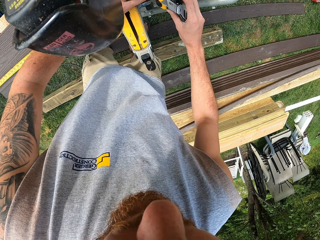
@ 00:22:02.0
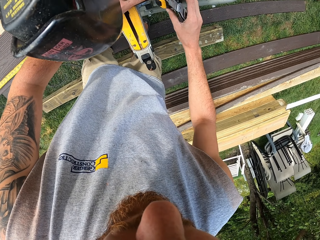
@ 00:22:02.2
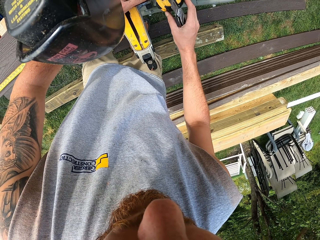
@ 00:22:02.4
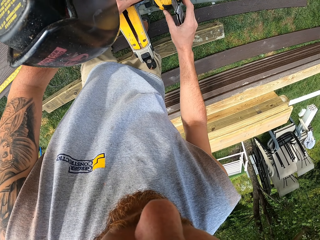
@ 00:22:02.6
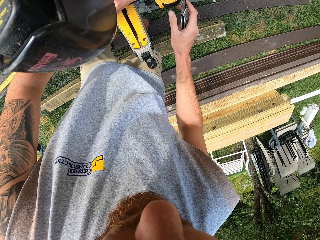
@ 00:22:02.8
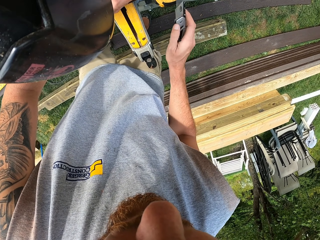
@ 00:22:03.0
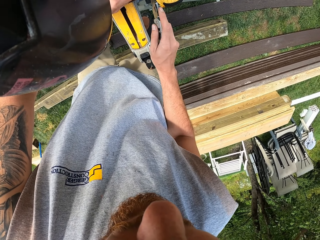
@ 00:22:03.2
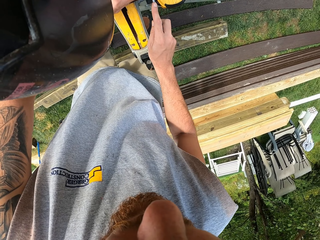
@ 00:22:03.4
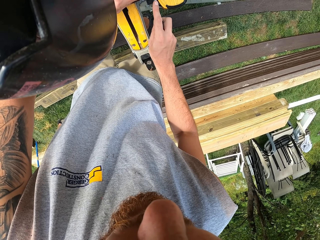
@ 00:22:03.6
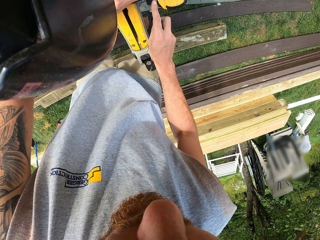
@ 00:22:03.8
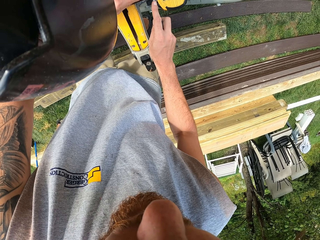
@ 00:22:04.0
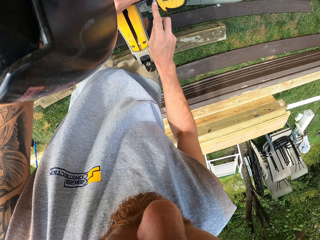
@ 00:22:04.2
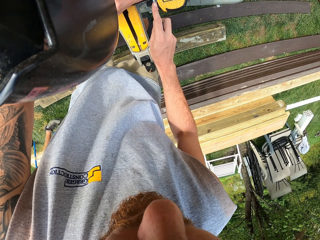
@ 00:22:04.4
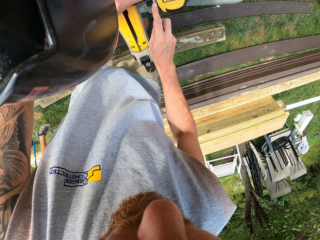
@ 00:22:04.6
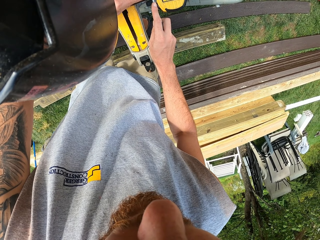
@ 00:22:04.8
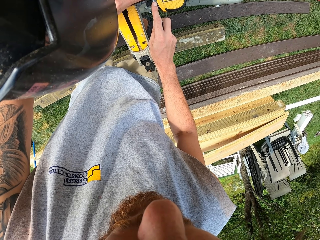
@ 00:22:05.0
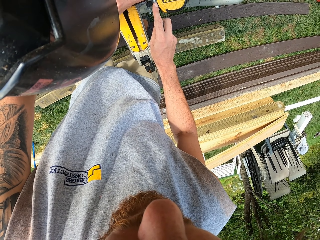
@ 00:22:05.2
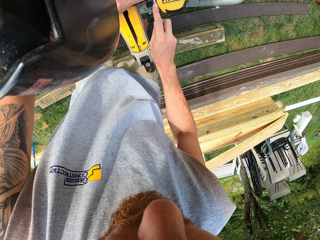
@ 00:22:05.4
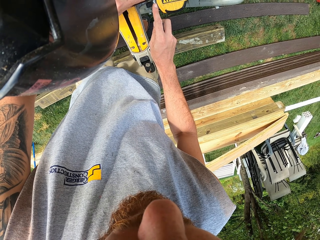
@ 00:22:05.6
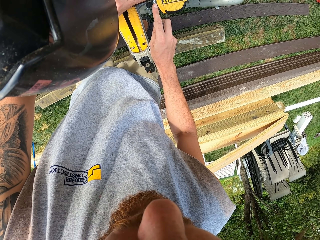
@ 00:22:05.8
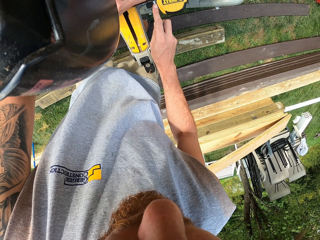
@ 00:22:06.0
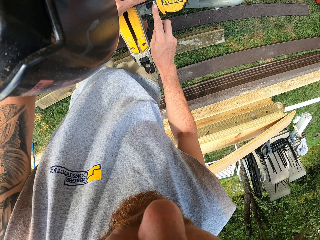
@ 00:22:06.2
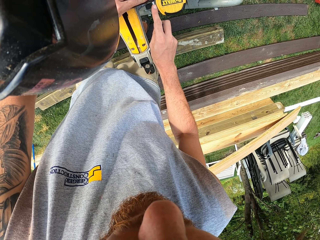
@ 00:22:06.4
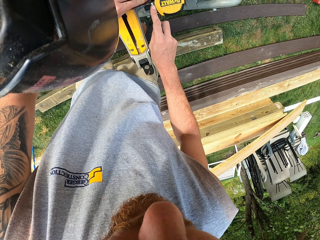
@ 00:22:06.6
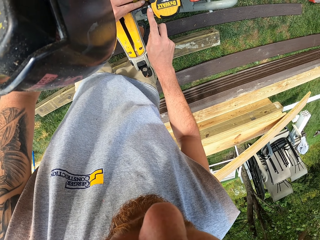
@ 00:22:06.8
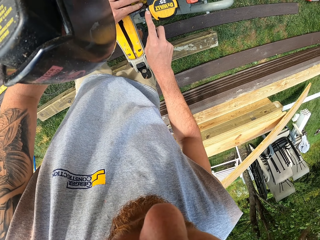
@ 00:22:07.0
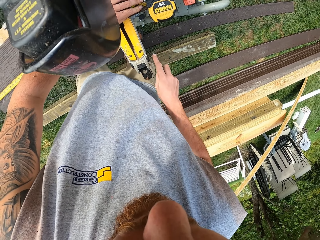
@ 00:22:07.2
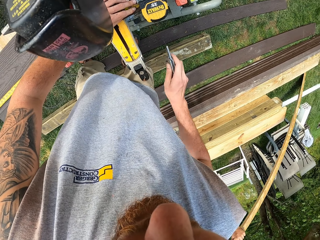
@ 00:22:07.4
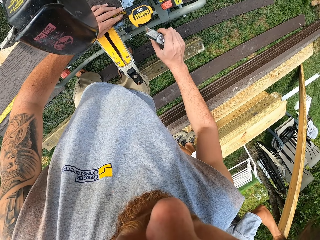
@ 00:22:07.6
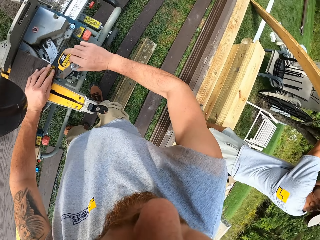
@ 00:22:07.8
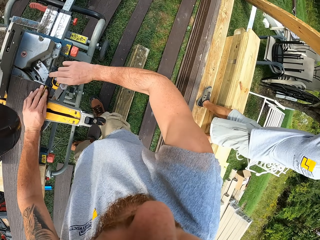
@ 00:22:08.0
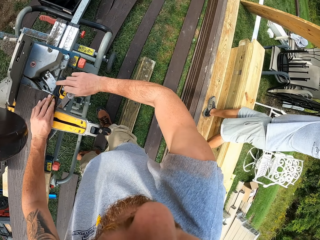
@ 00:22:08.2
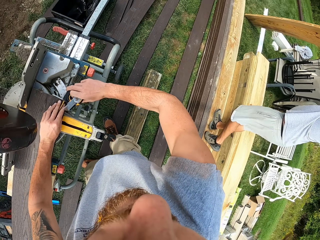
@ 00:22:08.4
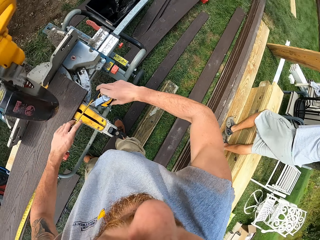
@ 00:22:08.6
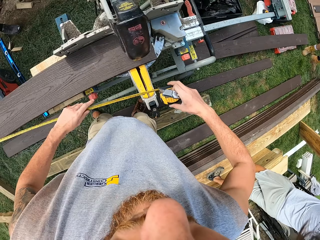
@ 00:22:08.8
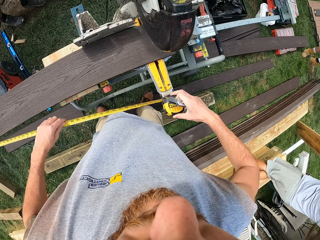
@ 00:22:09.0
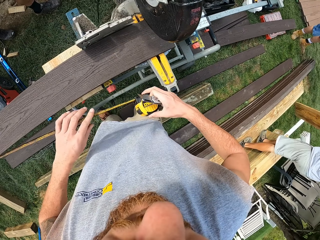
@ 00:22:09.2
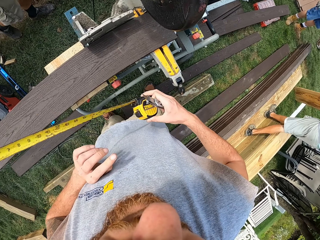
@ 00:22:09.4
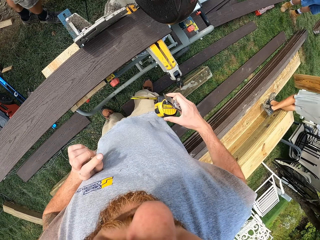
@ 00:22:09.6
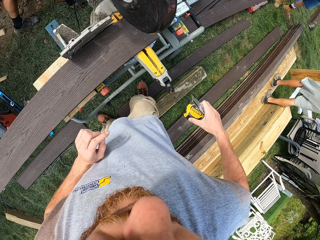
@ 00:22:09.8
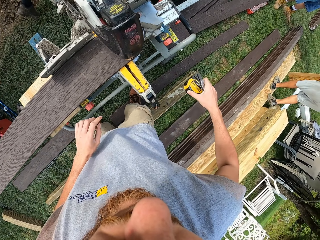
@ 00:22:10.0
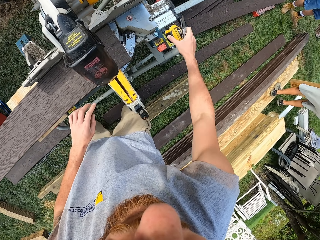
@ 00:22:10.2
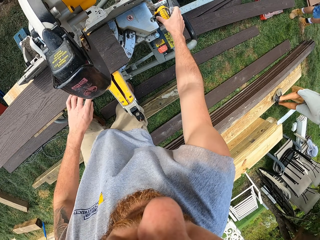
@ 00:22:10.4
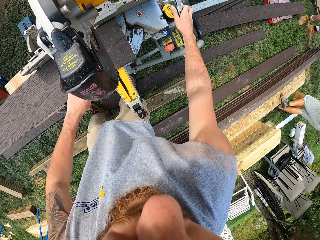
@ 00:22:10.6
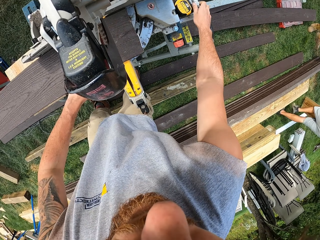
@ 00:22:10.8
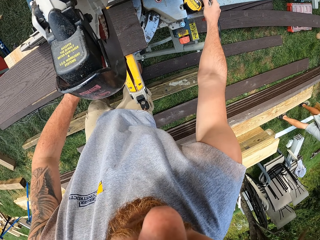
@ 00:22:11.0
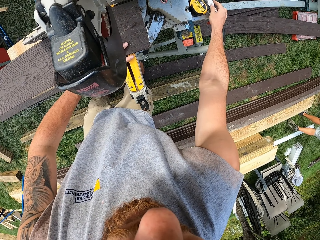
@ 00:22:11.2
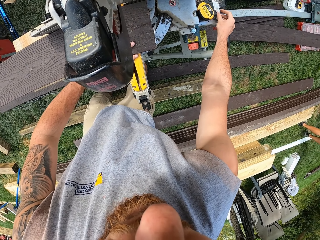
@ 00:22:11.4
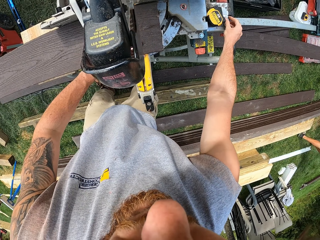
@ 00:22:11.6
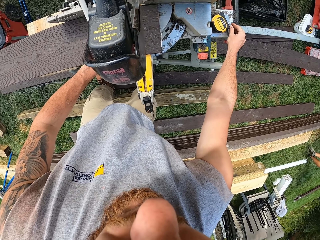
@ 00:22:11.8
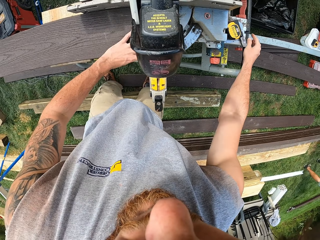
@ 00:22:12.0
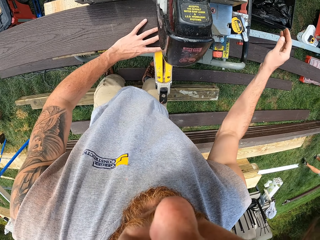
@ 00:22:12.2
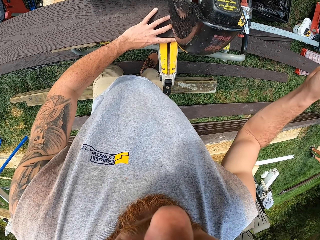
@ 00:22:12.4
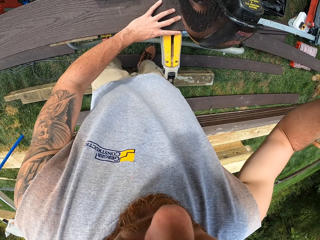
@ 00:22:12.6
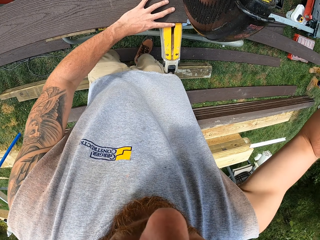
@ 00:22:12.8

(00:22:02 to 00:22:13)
The camera wearer makes a mark on the wood frame with the wood cutter blade. They hold the tape measure with the right hand. They pick up the tape measure. They fold the tape blade on the tape measure with the left hand. They place the wood cutter blade on the circular saw table with the right hand and place the tape measure on the circular saw table with the right hand.

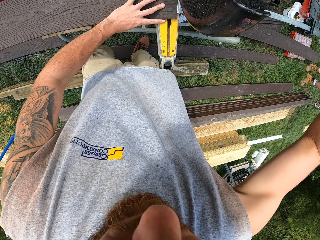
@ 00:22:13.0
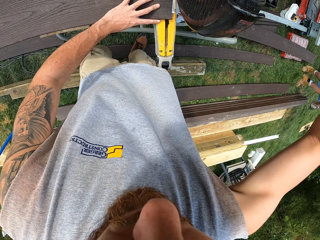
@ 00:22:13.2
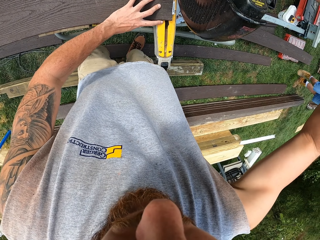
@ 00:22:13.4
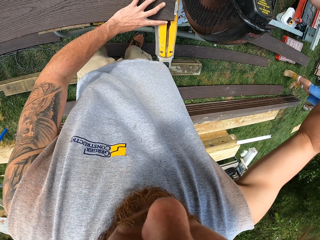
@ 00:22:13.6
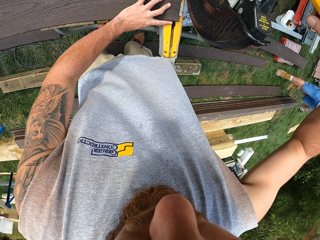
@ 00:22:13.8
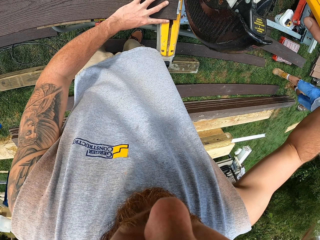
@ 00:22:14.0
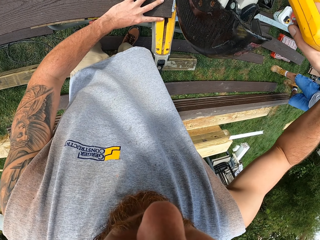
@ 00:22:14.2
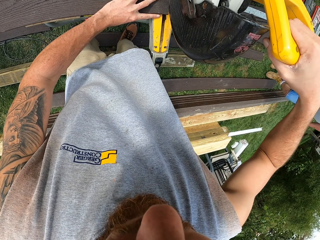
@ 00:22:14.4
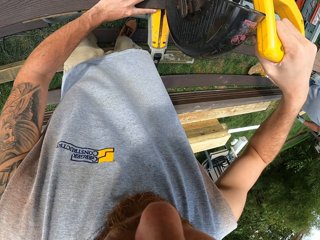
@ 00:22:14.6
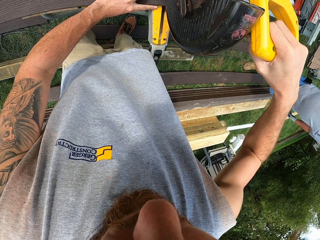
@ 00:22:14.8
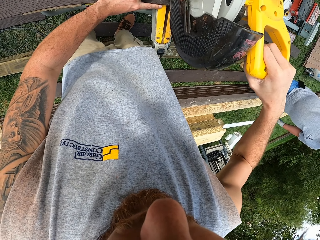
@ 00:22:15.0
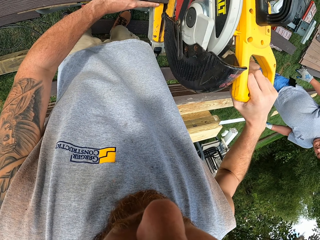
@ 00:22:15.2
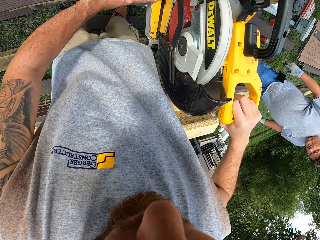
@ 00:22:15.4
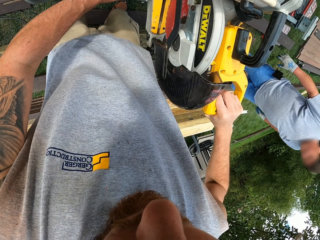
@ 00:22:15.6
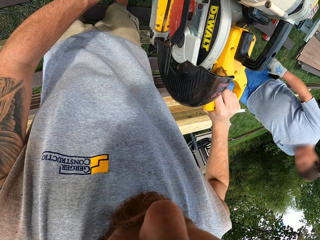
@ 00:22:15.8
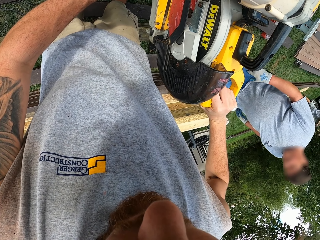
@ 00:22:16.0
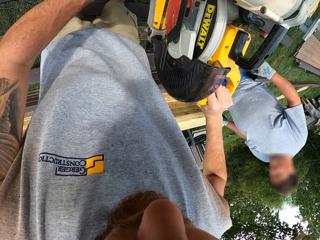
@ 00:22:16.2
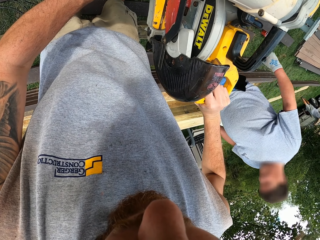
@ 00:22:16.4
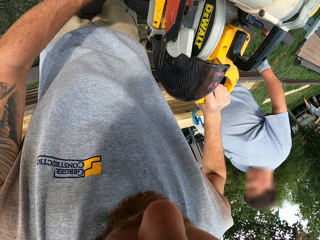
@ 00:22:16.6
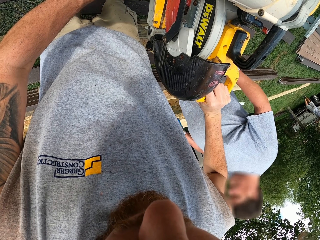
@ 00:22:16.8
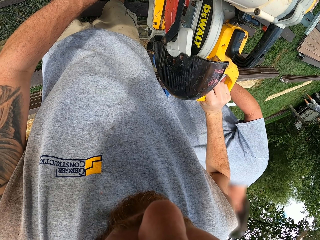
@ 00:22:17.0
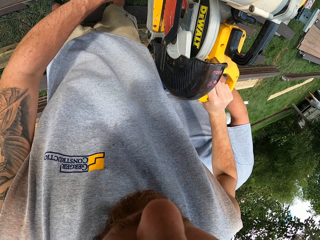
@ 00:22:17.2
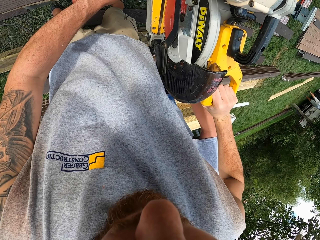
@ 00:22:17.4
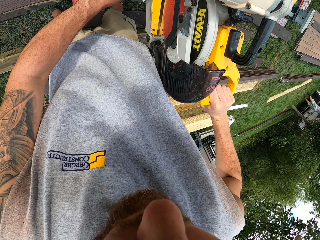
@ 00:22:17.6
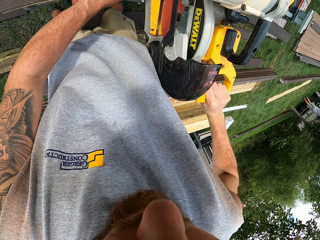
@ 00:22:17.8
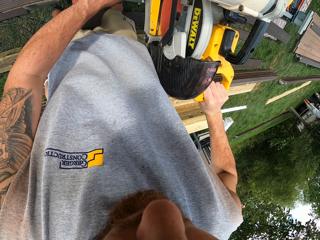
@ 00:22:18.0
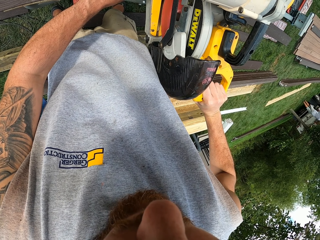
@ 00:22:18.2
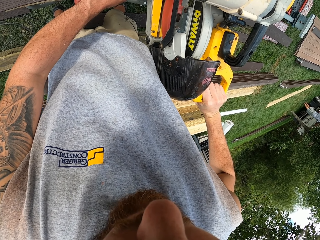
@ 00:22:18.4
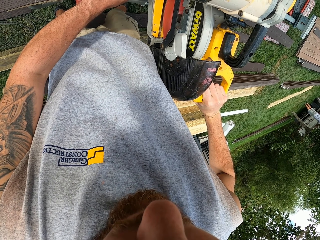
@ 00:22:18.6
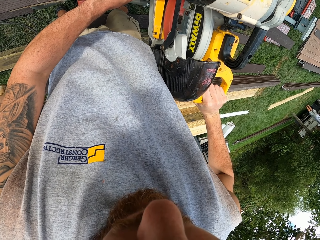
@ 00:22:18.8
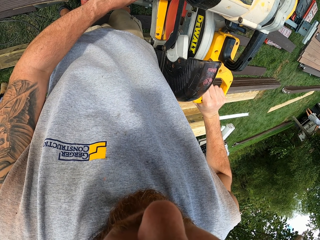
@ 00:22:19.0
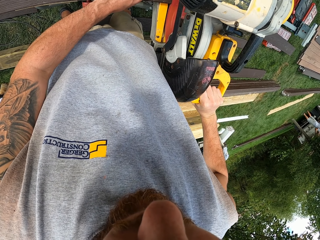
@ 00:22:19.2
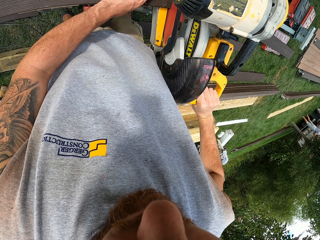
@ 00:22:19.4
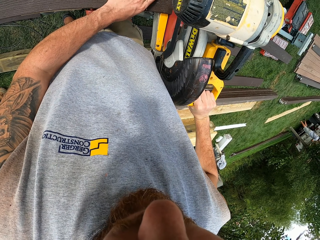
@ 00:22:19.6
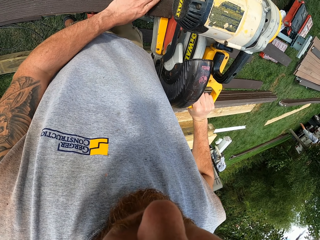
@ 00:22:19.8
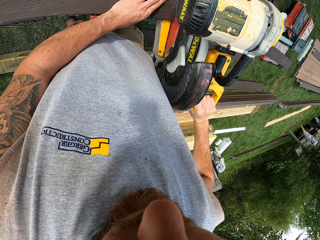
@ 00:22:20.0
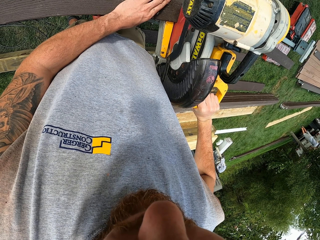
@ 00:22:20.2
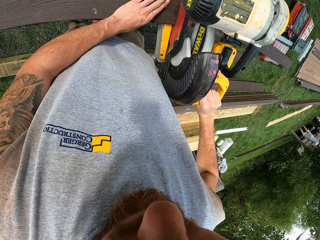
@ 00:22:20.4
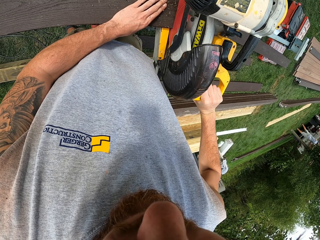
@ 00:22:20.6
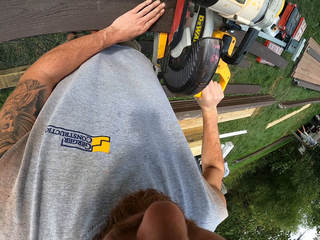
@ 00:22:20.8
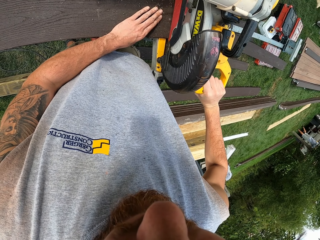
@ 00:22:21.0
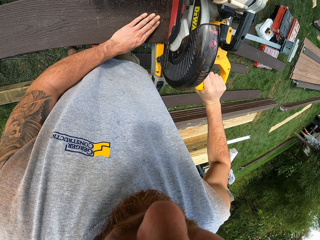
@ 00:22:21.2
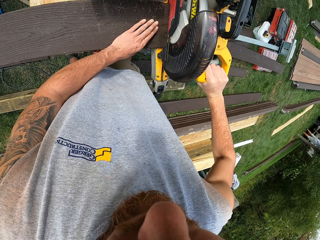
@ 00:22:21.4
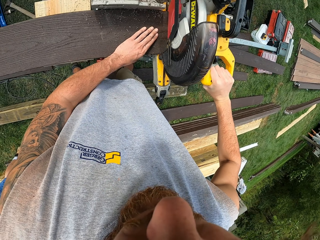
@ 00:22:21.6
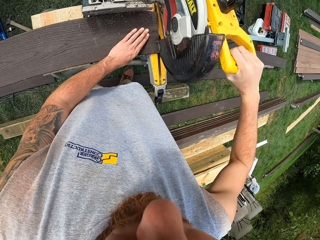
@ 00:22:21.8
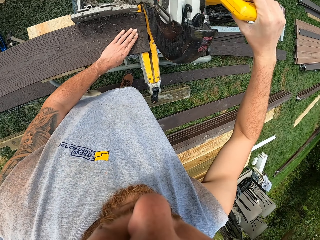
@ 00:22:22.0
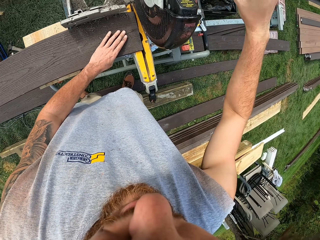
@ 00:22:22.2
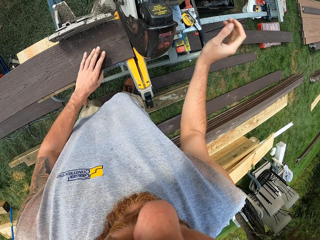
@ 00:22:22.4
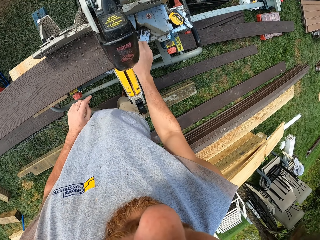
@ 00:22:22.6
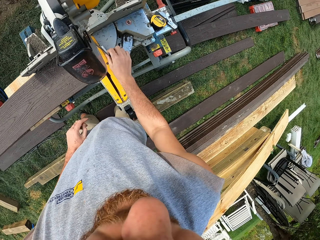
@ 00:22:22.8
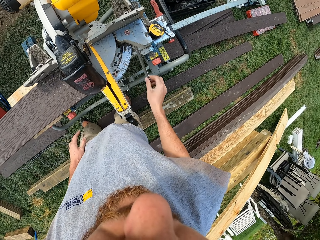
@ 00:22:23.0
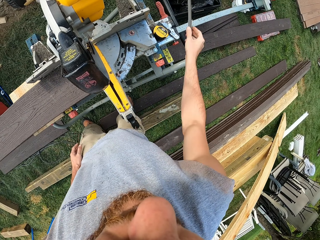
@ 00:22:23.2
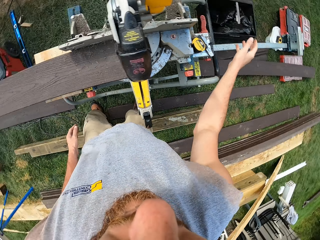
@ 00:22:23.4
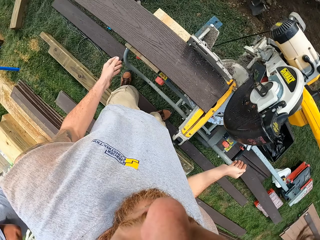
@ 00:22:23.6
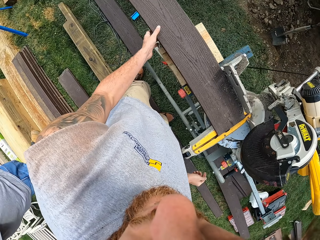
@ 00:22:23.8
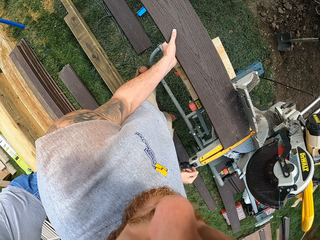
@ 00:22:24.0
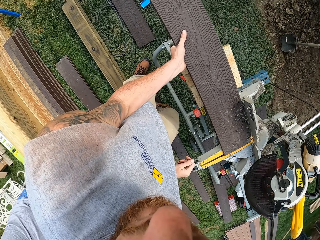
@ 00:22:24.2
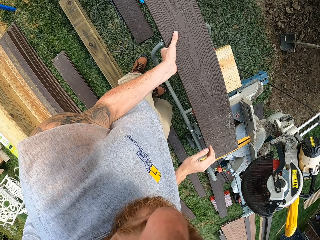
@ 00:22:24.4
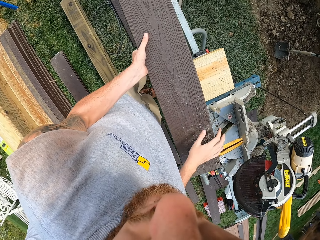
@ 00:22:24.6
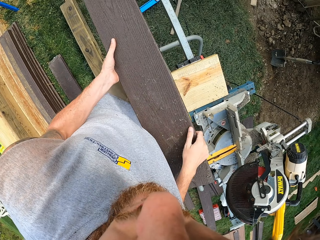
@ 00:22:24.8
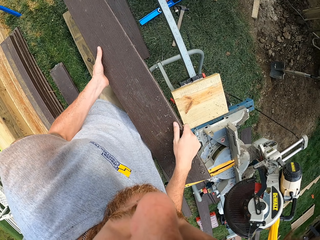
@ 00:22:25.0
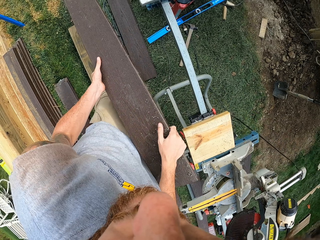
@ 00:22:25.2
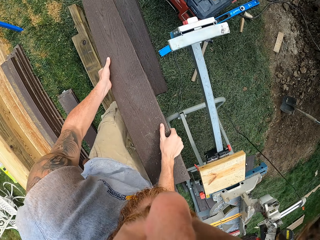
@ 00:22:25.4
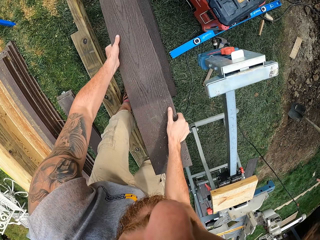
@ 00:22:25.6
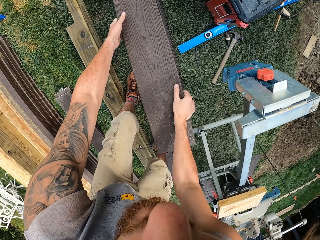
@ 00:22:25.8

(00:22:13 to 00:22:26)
The camera wearer activates the cutting machine. They cut the wood with the machine. They pick a piece of unwanted wood with the right hand. They throw the piece of wood with the right hand to the dust bin. They pick a piece of wood from the circular saw table.
